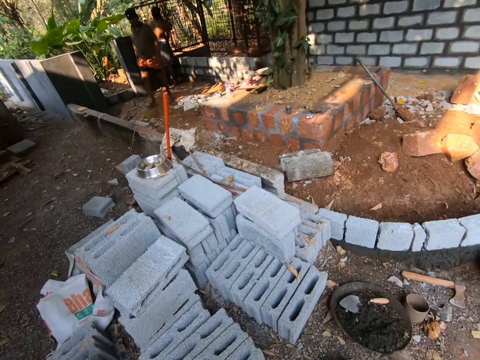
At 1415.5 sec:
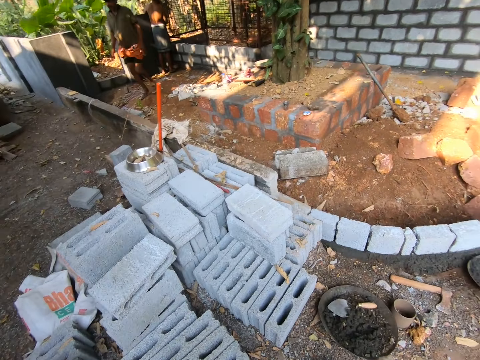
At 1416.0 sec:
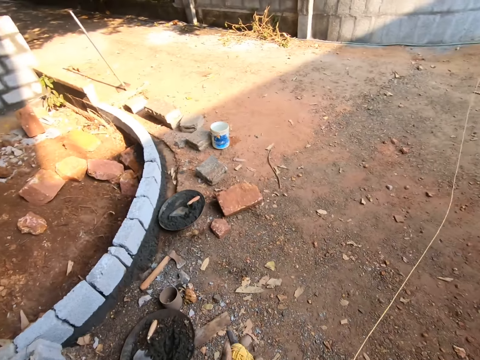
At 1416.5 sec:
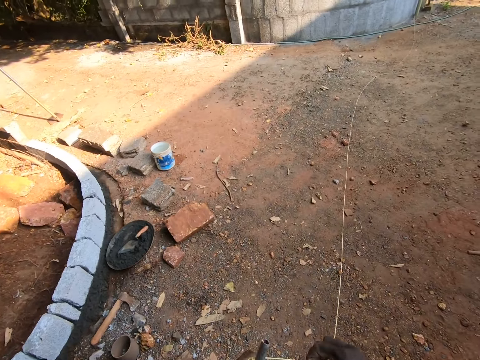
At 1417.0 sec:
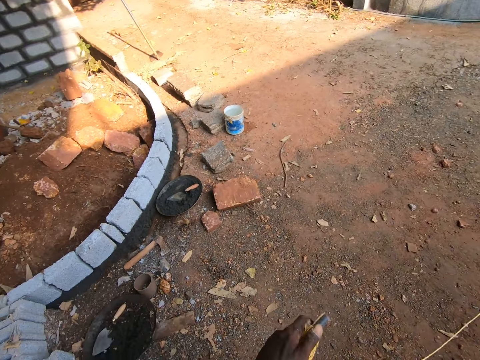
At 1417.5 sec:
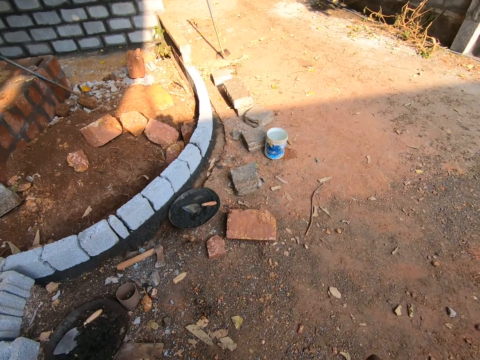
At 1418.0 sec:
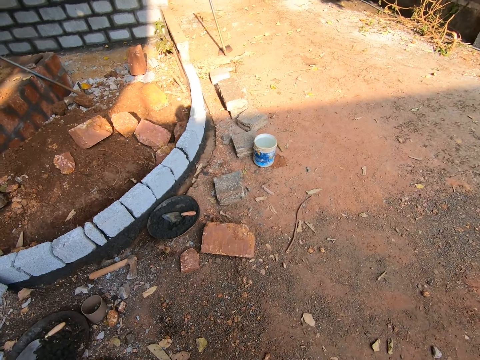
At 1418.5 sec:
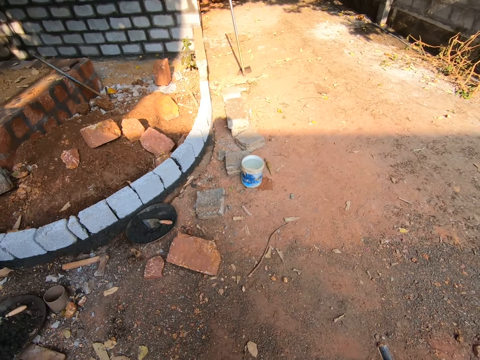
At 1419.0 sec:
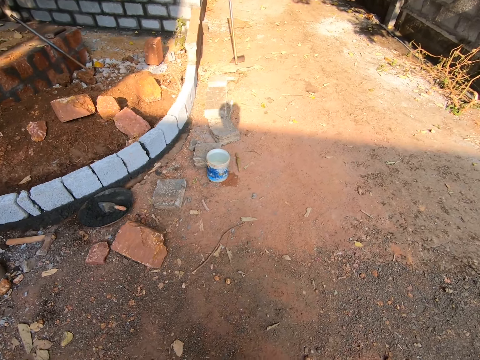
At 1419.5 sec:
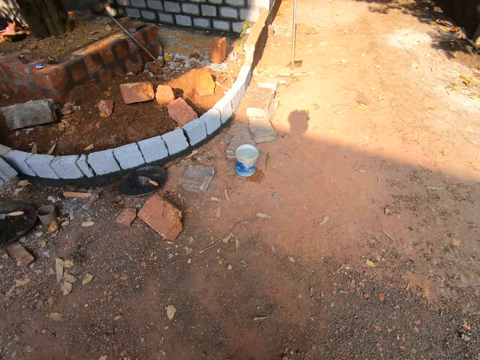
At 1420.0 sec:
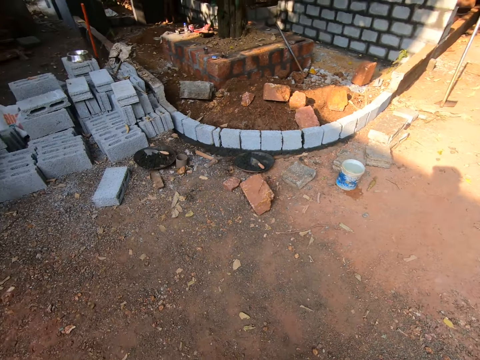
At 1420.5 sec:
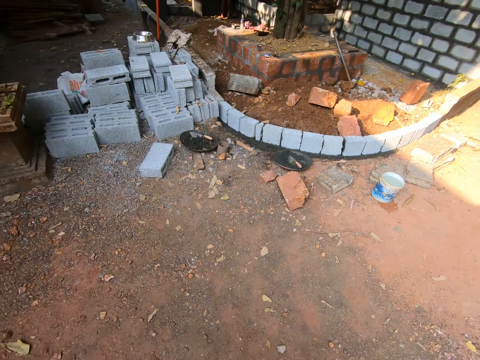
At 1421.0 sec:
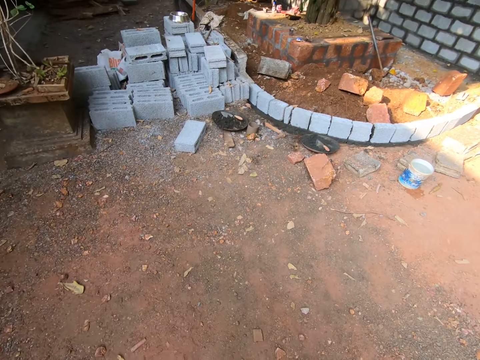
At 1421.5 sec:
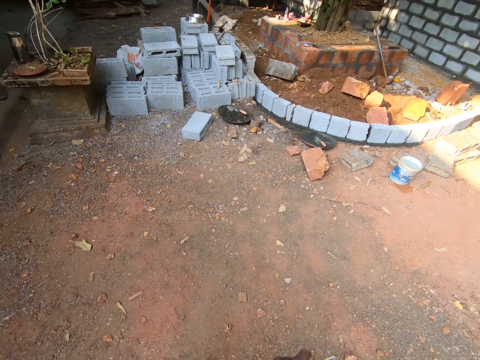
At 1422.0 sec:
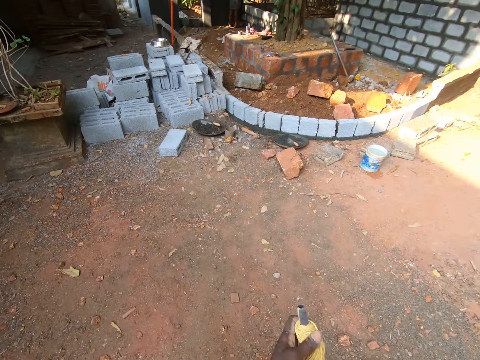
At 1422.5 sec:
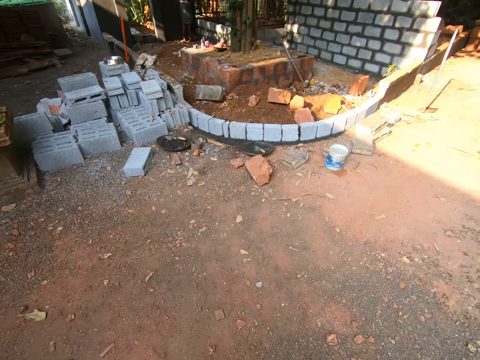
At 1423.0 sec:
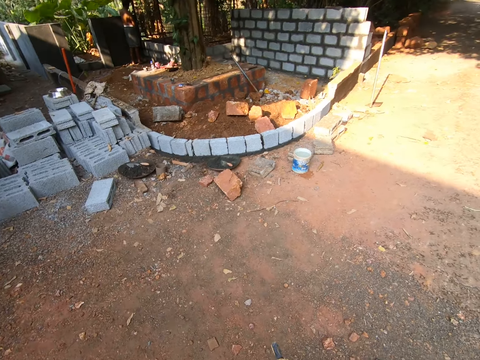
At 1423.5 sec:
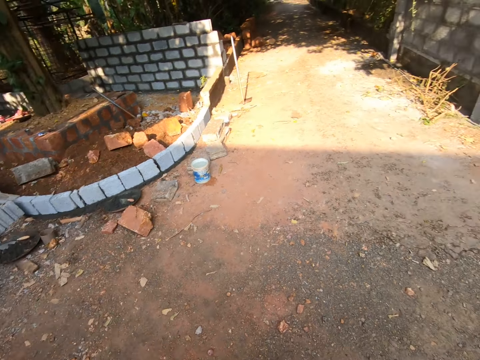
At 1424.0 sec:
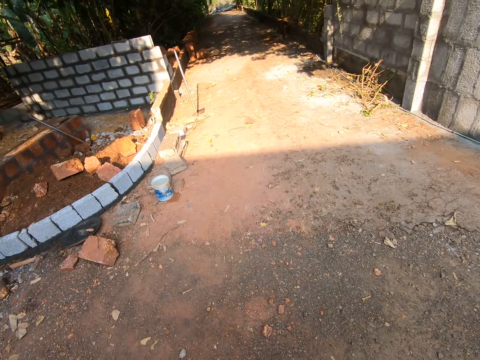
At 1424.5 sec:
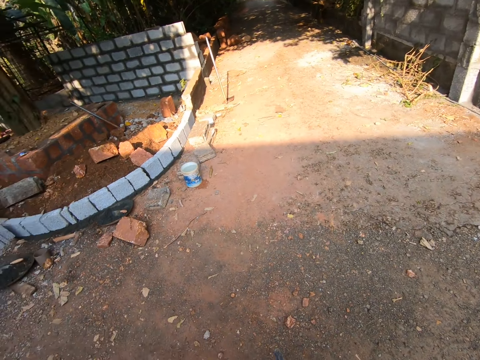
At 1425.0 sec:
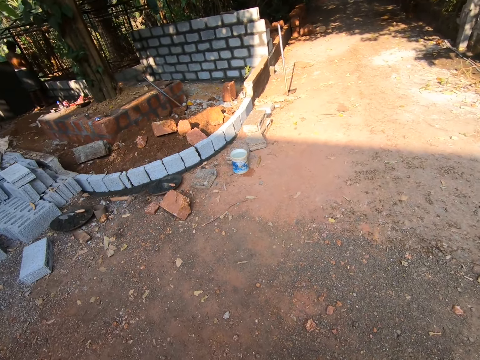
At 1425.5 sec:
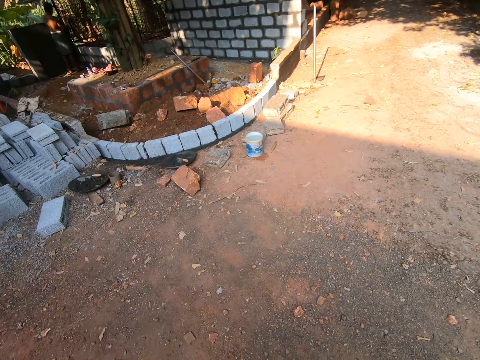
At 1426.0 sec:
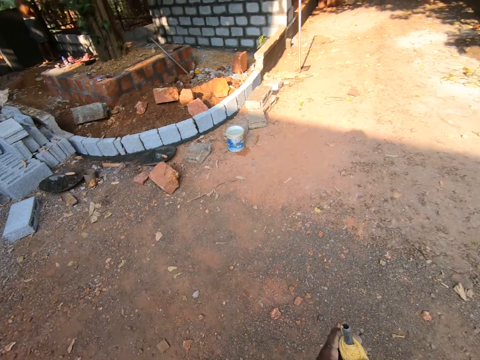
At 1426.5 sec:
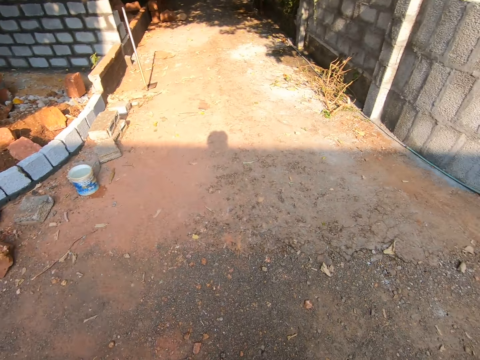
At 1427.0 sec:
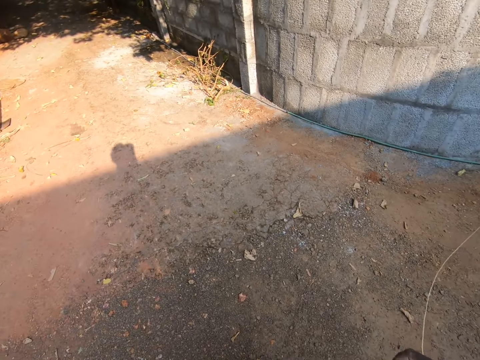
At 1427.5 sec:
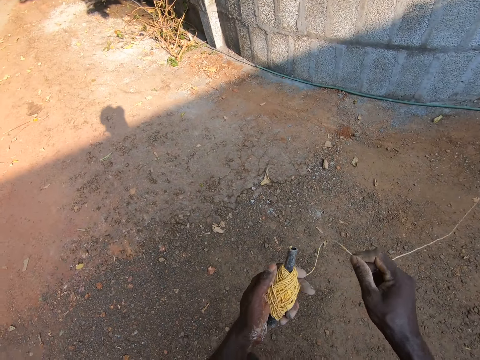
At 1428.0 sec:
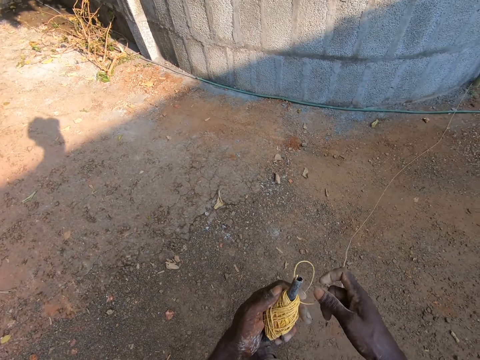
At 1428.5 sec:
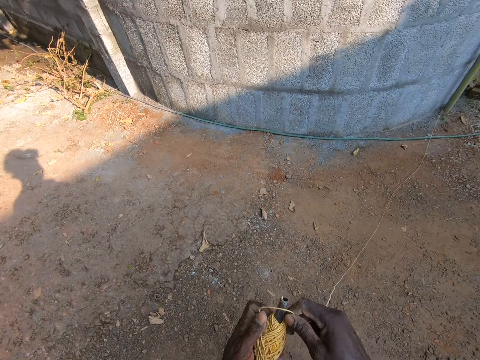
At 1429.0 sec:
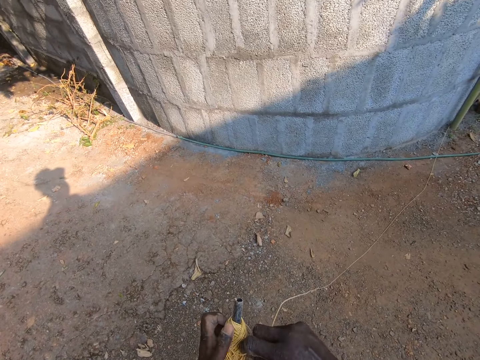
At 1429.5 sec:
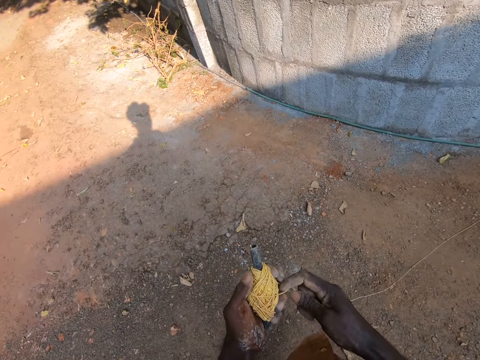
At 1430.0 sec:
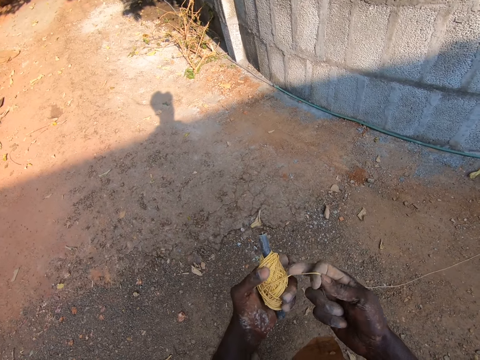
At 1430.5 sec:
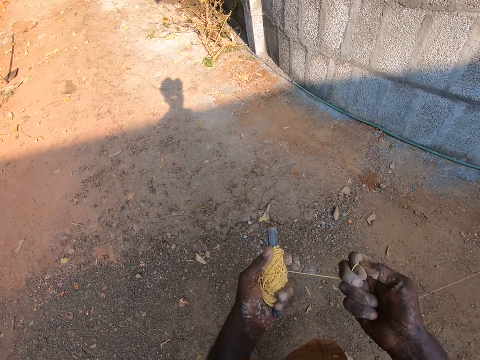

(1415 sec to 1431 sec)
The camera wearer walks at the construction site. They look around. They walk at the construction site. They fold the thread and tie the thread.

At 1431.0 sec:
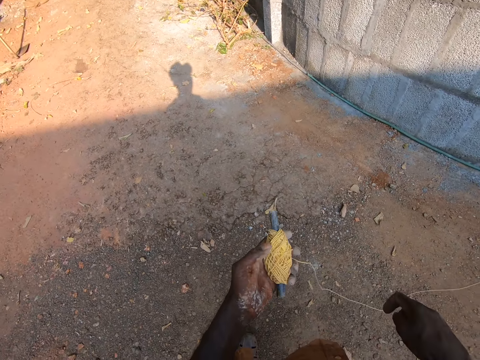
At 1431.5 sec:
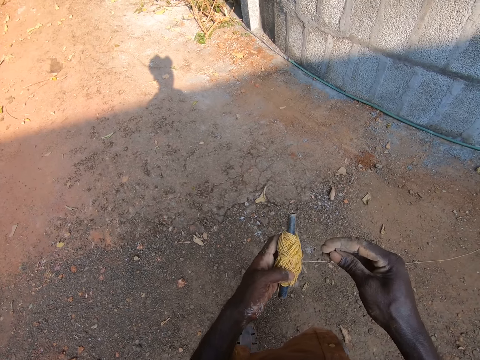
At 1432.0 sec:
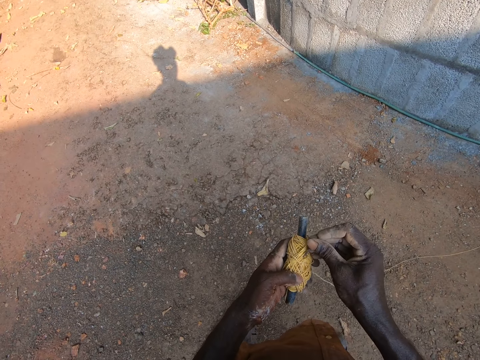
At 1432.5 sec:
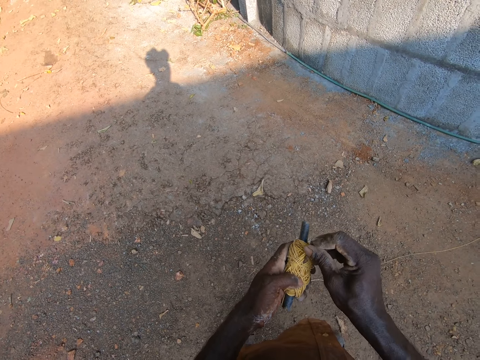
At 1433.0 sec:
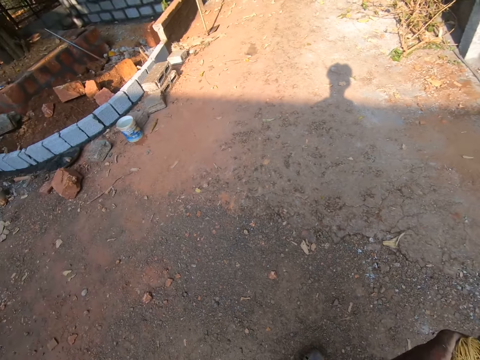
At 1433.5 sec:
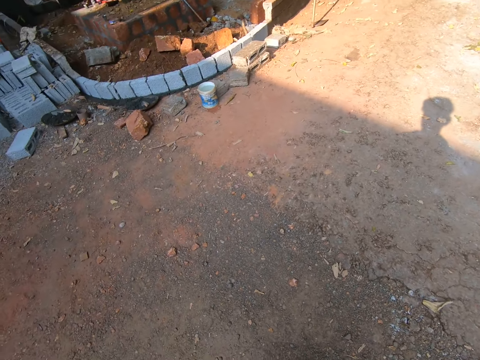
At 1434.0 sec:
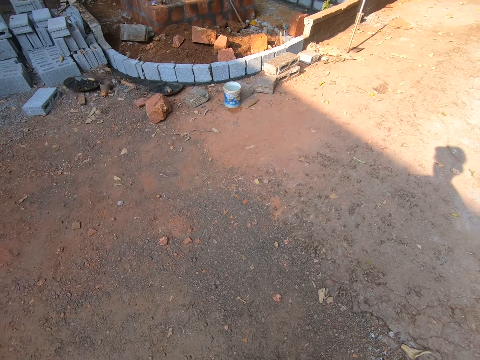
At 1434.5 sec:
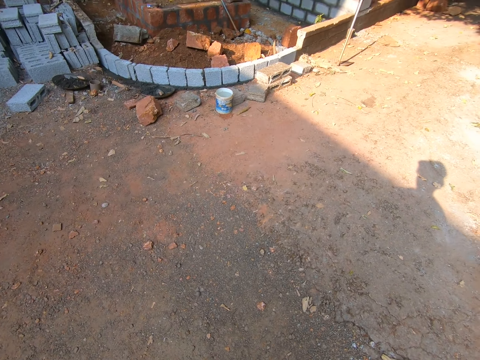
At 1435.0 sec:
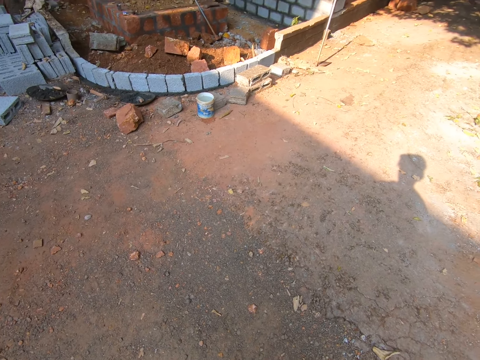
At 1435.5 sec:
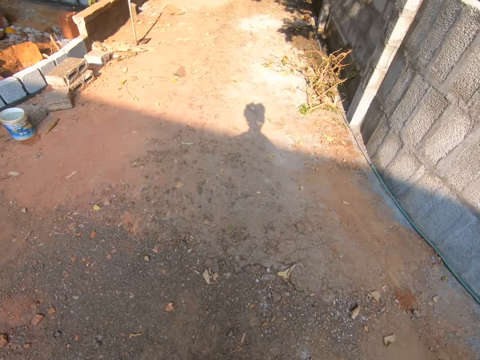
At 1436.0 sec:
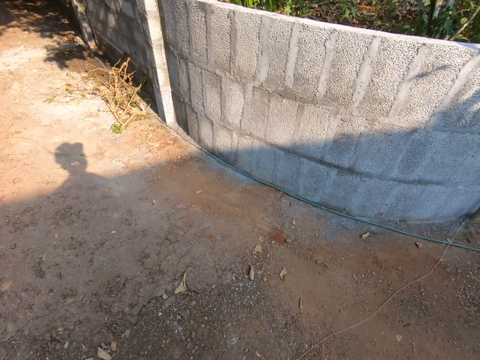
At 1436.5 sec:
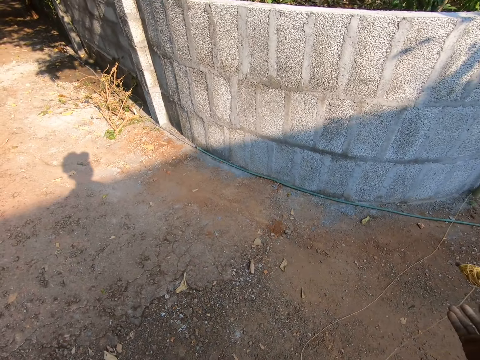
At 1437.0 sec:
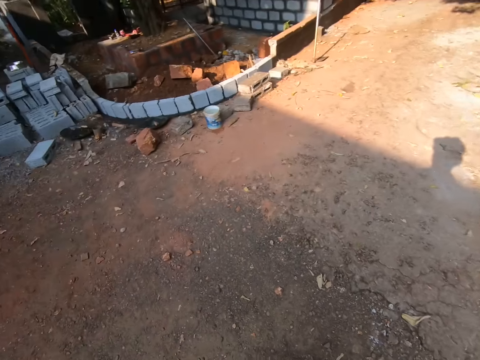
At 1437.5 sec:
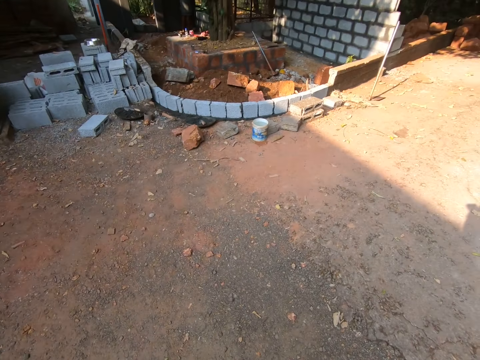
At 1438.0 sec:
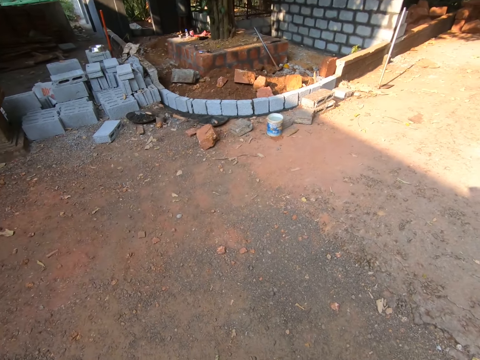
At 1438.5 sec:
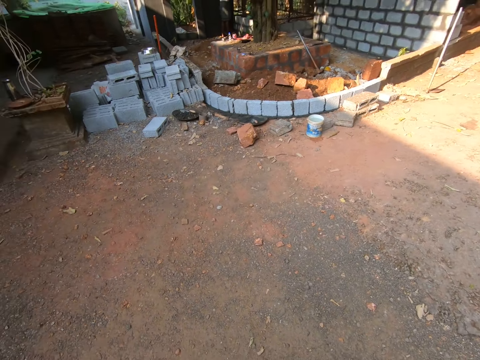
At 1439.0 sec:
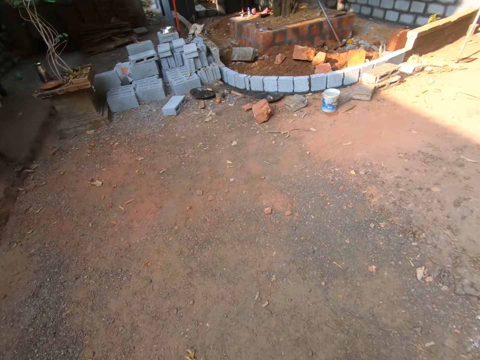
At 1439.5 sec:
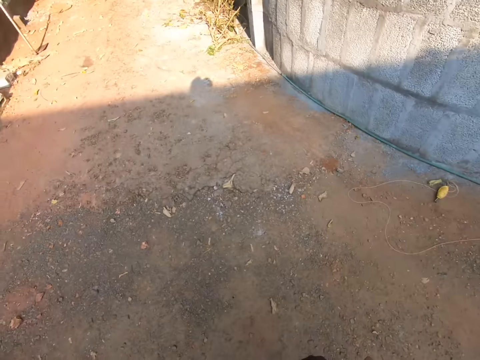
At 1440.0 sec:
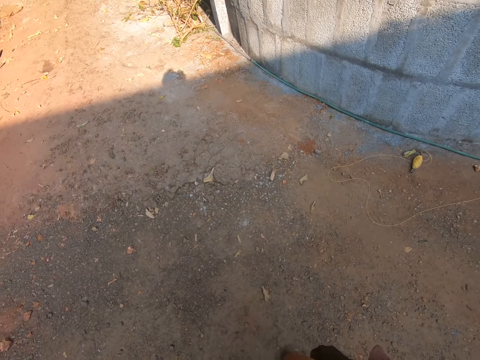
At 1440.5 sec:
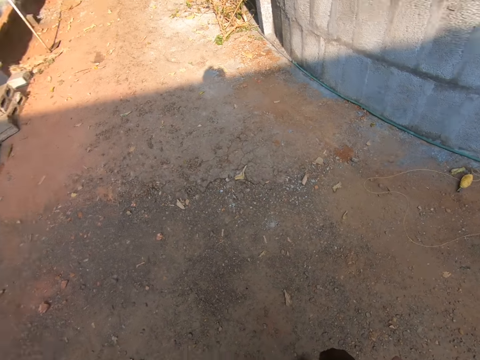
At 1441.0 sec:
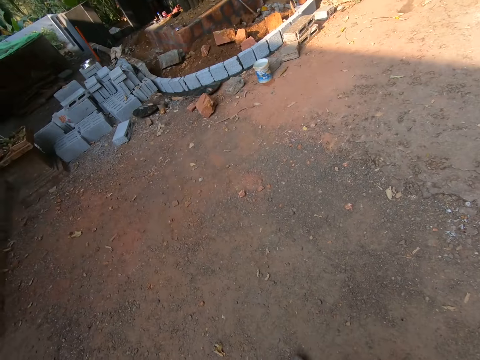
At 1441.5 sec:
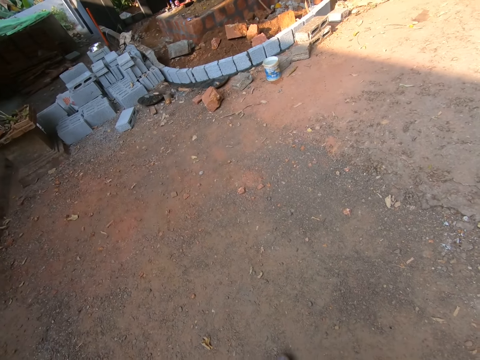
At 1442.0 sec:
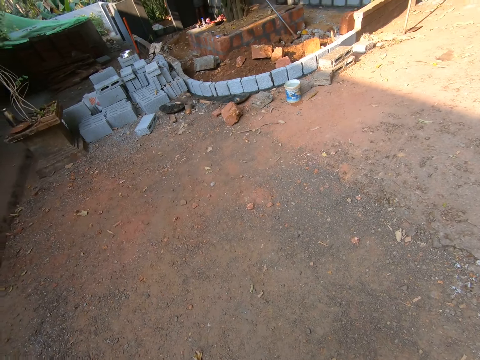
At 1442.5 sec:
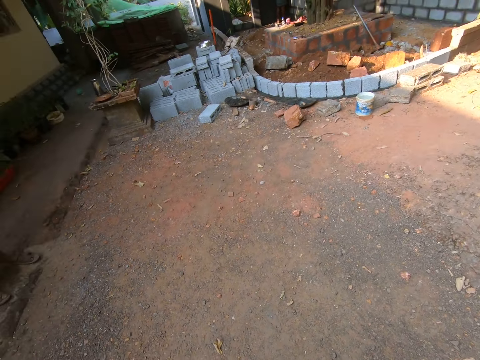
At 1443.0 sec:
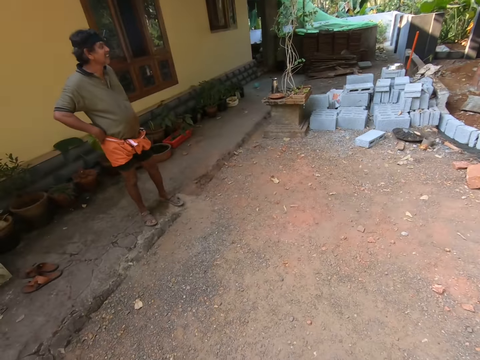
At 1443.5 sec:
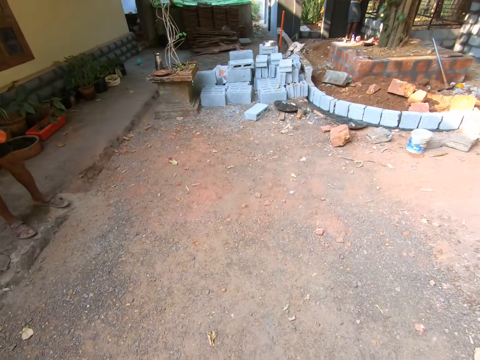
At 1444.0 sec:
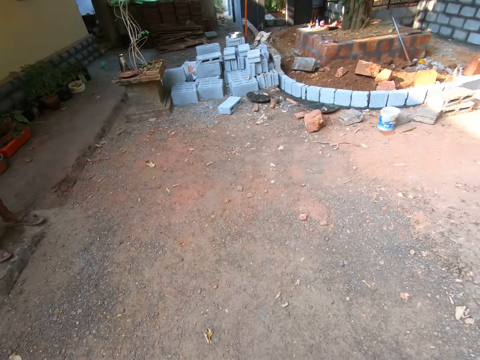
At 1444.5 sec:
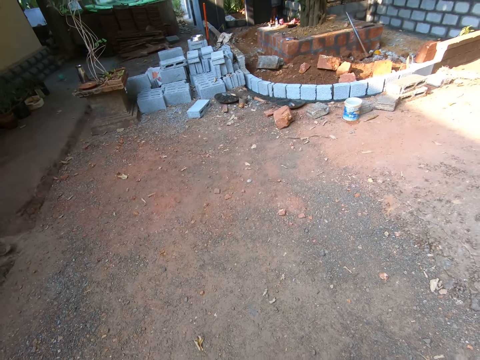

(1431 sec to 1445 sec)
The camera wearer sticks a nail in the thread. They look around. They throw the thread on the ground. They look around. They interact with a man.
